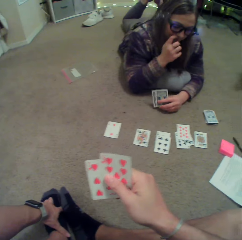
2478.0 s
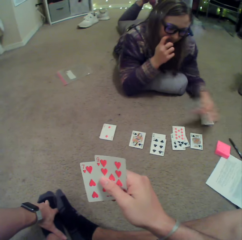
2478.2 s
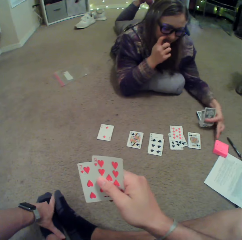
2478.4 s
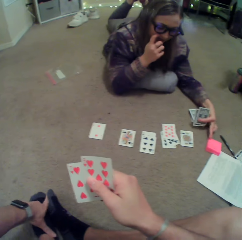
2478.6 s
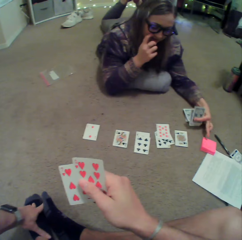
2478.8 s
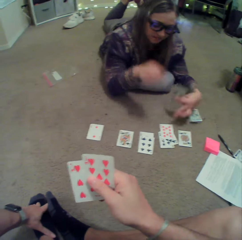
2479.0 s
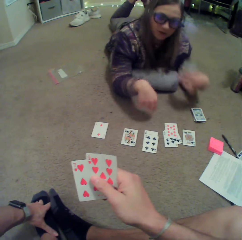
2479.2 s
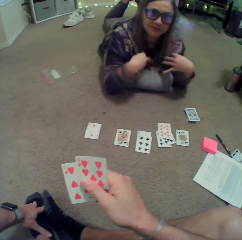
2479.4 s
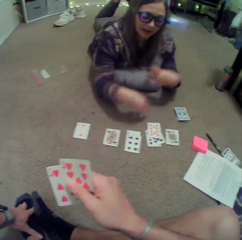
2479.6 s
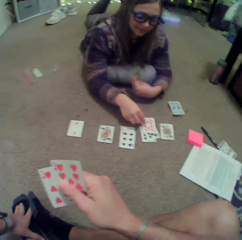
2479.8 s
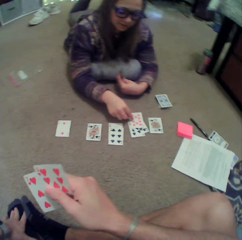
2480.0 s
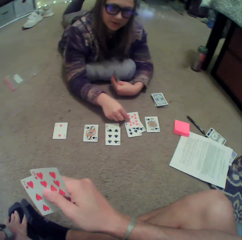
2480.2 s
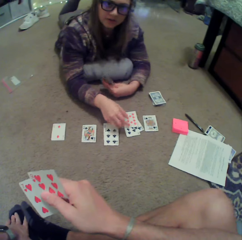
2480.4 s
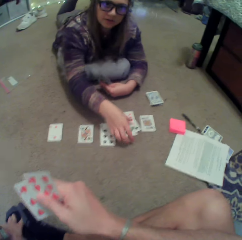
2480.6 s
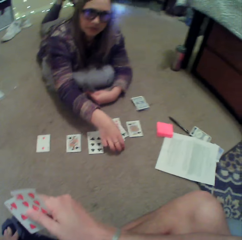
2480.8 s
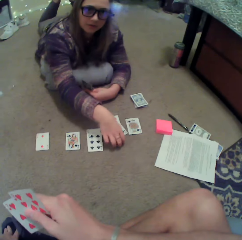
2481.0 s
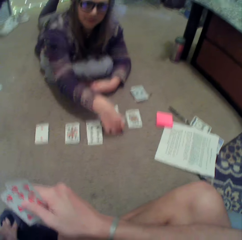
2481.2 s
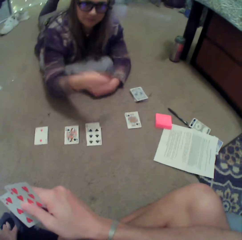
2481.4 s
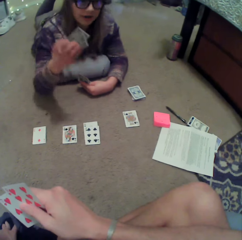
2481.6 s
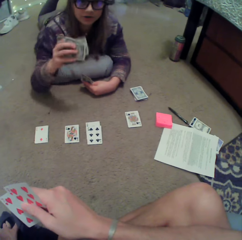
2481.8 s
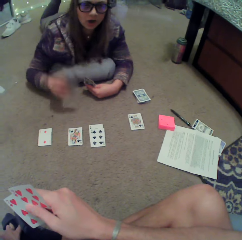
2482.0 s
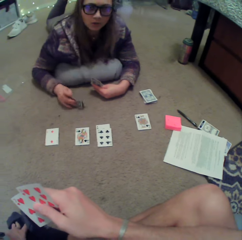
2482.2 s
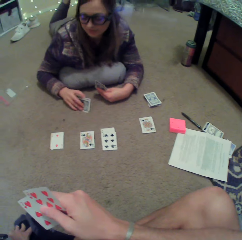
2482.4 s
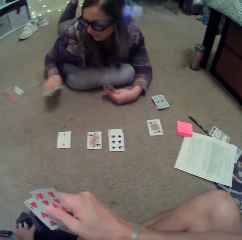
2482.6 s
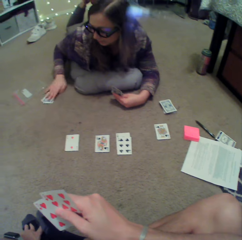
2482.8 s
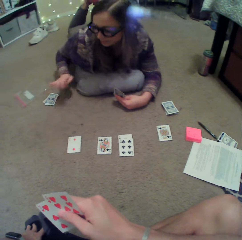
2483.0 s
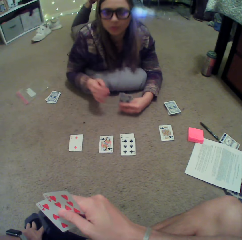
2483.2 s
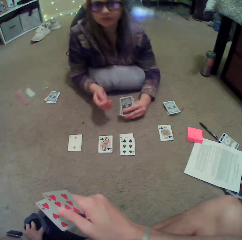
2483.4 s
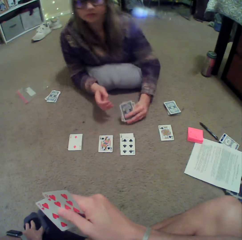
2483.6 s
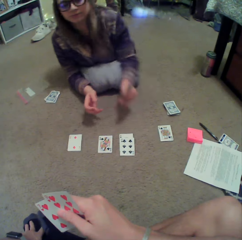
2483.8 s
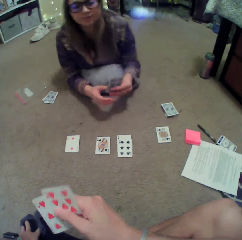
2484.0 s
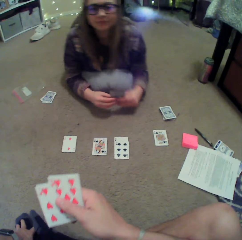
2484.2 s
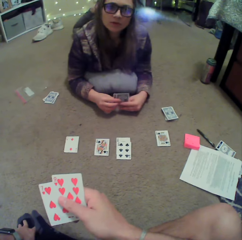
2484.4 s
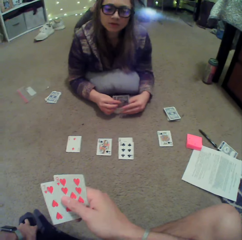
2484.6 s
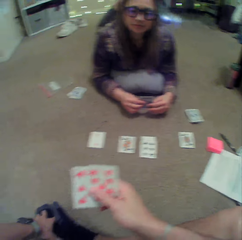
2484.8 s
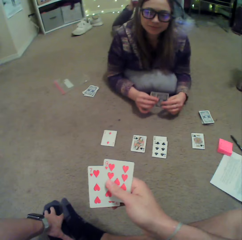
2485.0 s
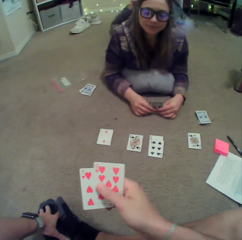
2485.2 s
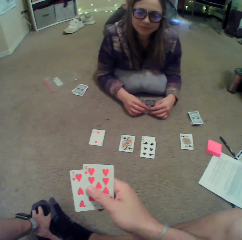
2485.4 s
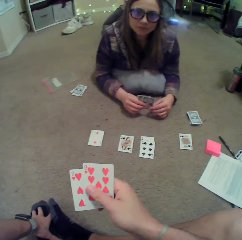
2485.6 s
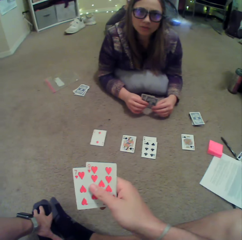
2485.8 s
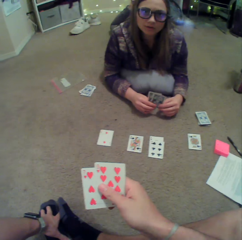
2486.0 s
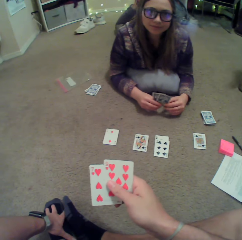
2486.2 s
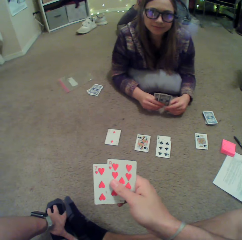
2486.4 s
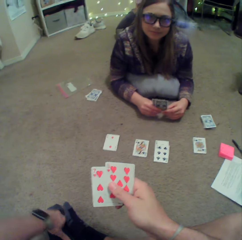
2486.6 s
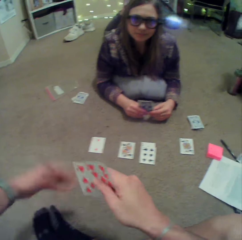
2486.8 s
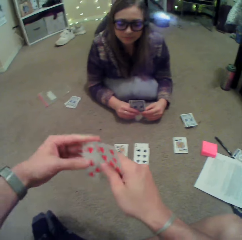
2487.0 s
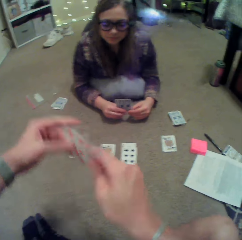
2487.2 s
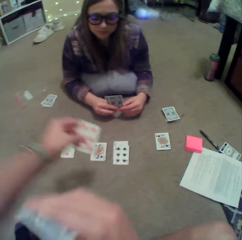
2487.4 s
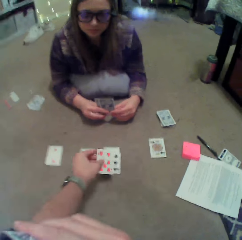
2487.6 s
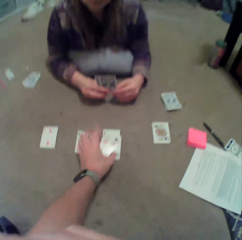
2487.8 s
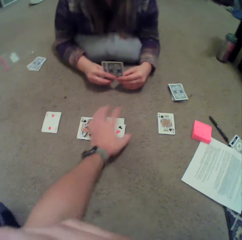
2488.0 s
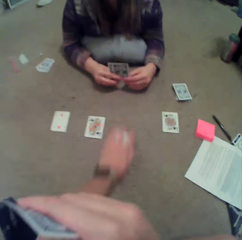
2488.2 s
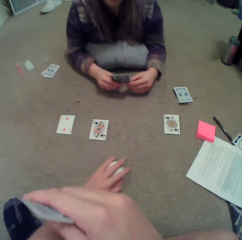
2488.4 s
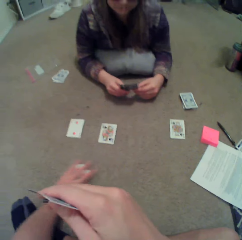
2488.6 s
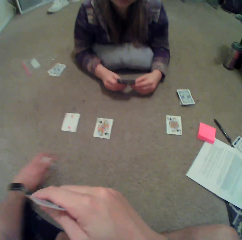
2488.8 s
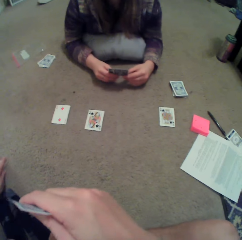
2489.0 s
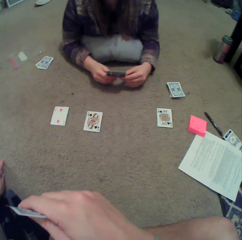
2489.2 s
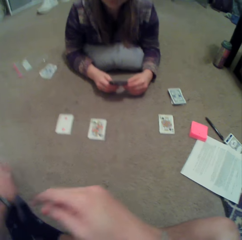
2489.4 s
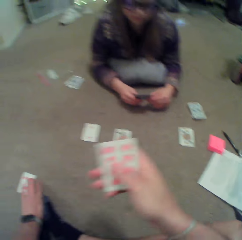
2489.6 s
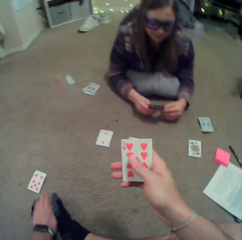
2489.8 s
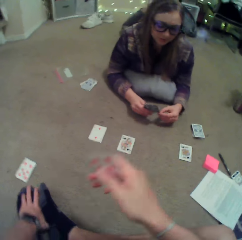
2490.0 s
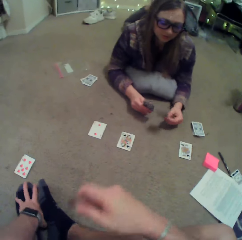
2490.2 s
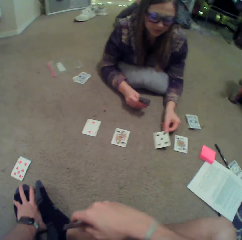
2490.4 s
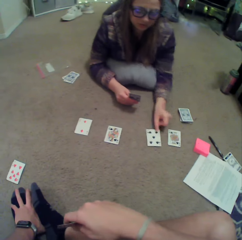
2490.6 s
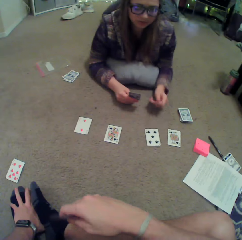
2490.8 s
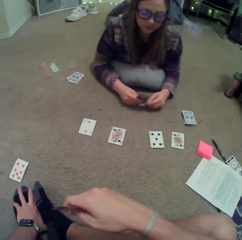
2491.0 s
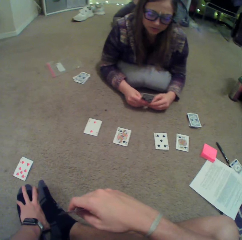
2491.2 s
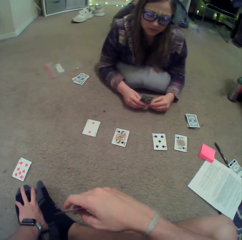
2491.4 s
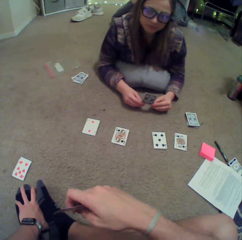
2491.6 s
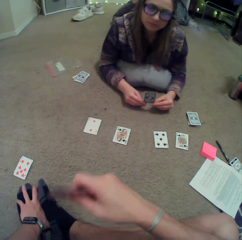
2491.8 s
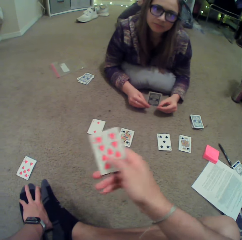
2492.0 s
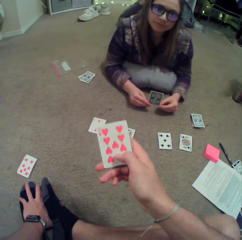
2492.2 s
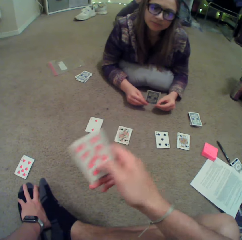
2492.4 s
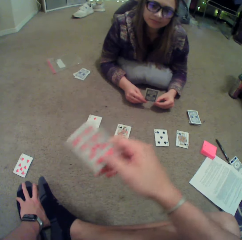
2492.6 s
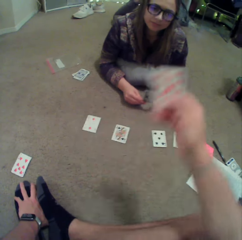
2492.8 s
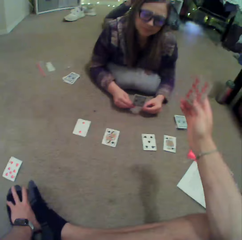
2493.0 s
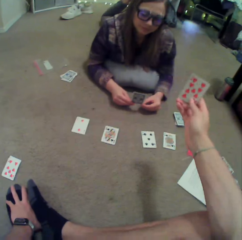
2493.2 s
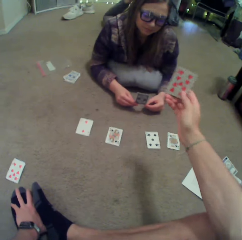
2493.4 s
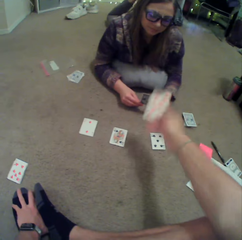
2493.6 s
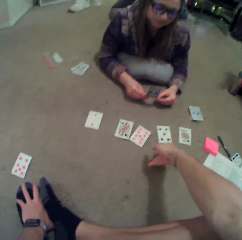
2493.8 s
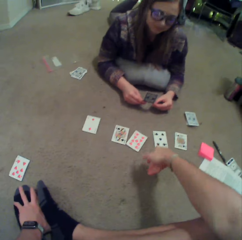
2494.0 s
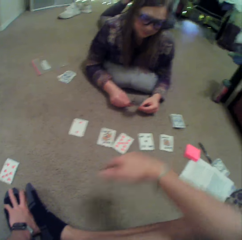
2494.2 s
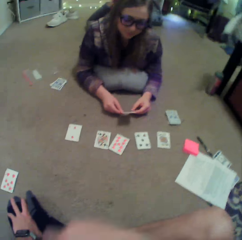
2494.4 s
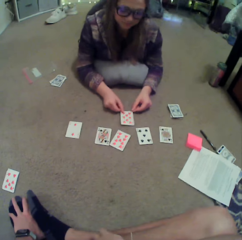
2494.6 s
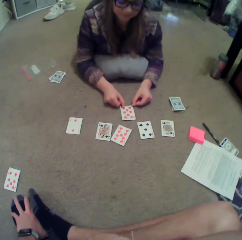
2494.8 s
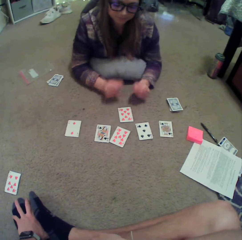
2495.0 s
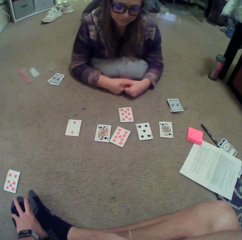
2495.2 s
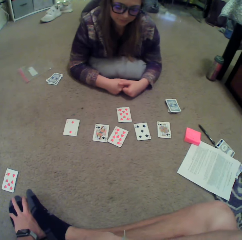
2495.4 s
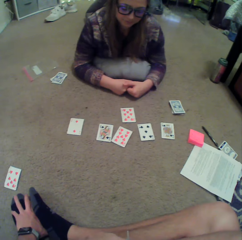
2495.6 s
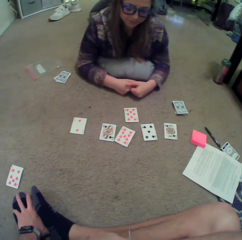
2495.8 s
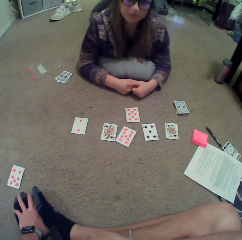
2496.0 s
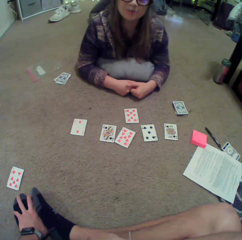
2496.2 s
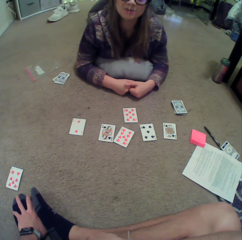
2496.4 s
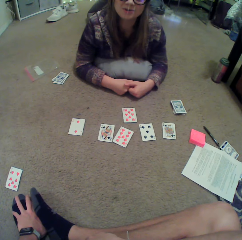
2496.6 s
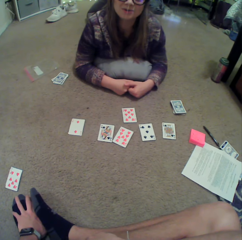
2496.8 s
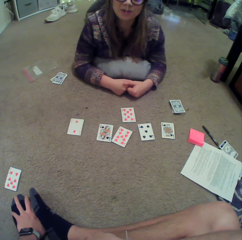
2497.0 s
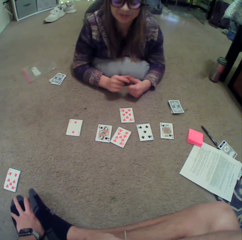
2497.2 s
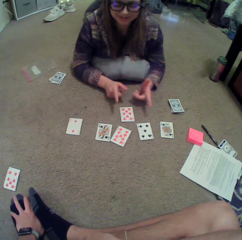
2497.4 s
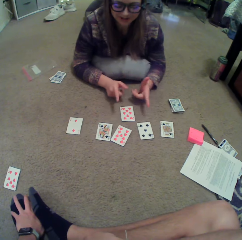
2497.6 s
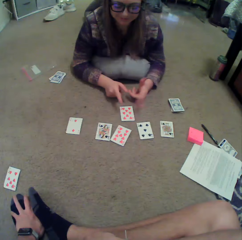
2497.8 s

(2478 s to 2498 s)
A lady touches the face, points at a book on the floor, and sways hands. The lady interacts with the camera wearer. The lady picks up a card on the floor and puts the card on the floor. The lady puts a card on the floor again. The lady converses with the camera wearer. The camera wearer puts a card on the floor. They move cards on the floor. The lady puts a card on the floor. The camera wearer lifts a card. They put the card on the floor. The lady puts a card on the floor. The lady converses with the camera wearer.

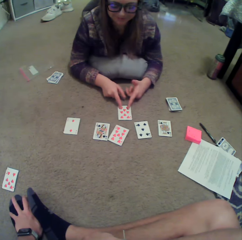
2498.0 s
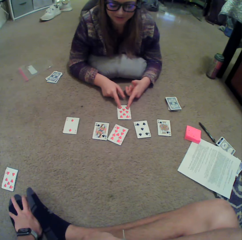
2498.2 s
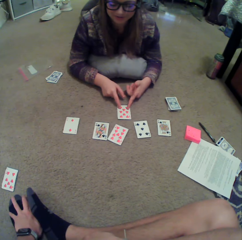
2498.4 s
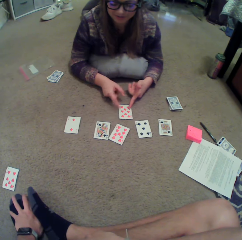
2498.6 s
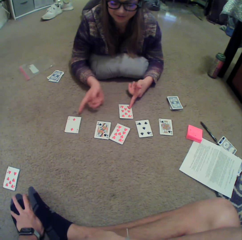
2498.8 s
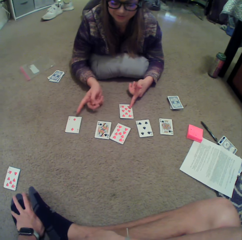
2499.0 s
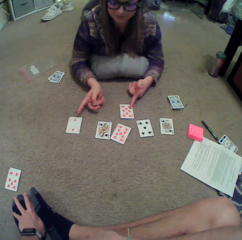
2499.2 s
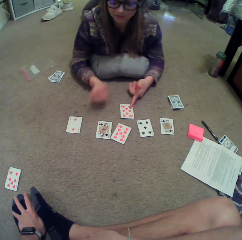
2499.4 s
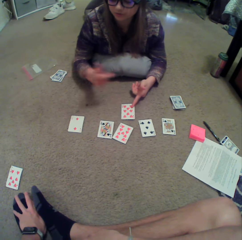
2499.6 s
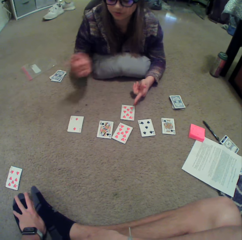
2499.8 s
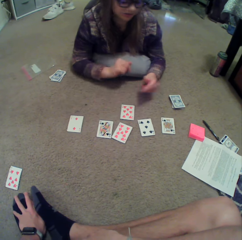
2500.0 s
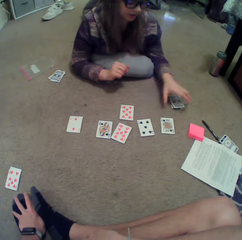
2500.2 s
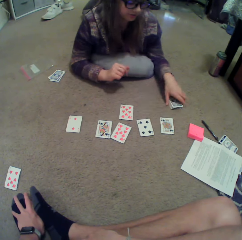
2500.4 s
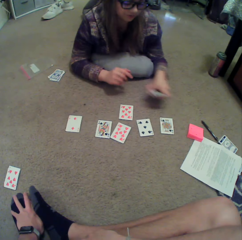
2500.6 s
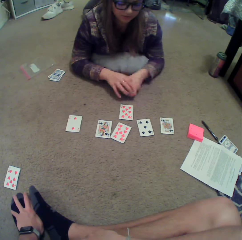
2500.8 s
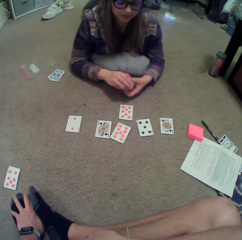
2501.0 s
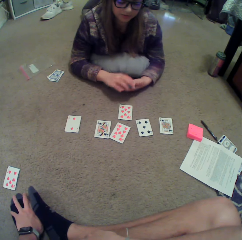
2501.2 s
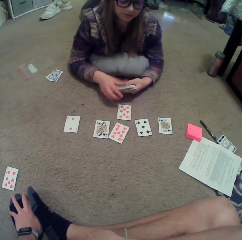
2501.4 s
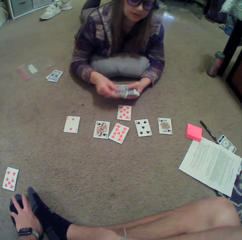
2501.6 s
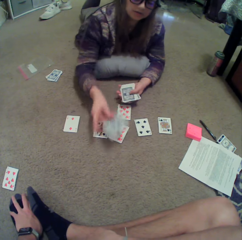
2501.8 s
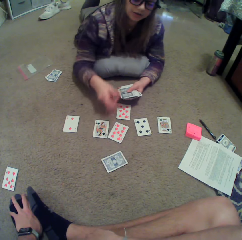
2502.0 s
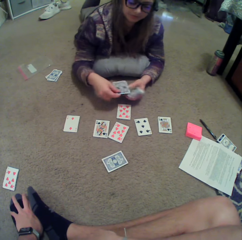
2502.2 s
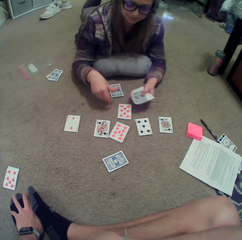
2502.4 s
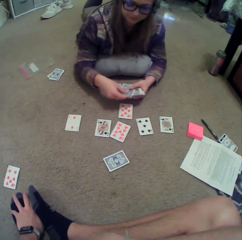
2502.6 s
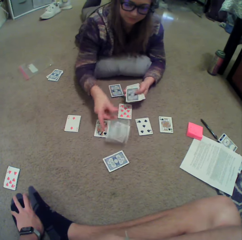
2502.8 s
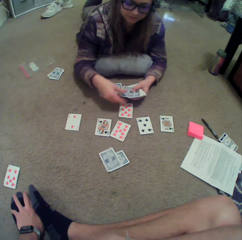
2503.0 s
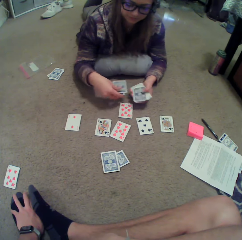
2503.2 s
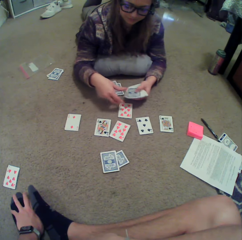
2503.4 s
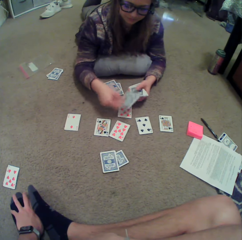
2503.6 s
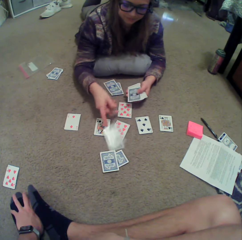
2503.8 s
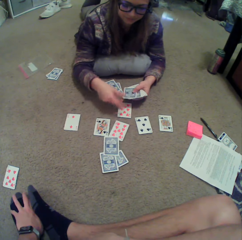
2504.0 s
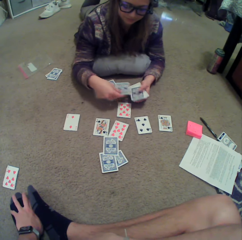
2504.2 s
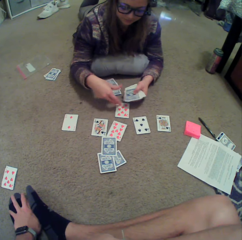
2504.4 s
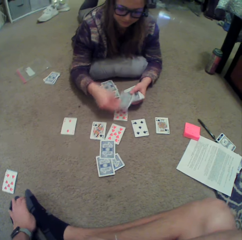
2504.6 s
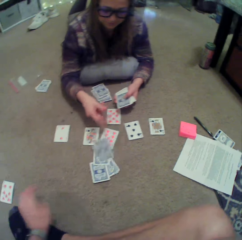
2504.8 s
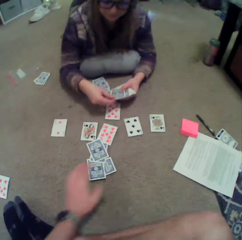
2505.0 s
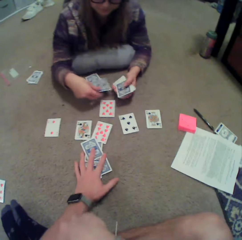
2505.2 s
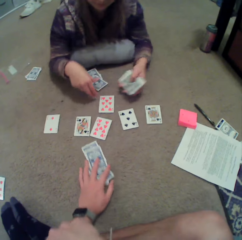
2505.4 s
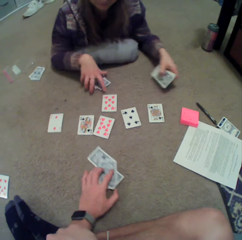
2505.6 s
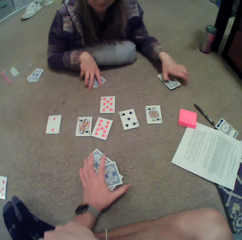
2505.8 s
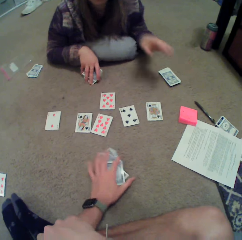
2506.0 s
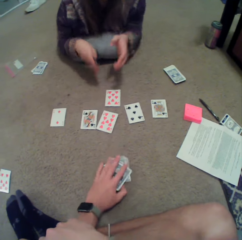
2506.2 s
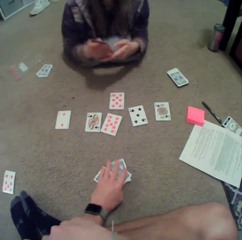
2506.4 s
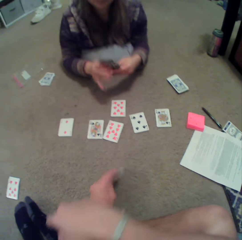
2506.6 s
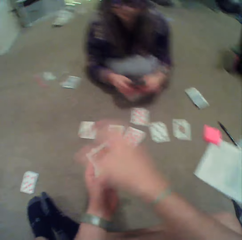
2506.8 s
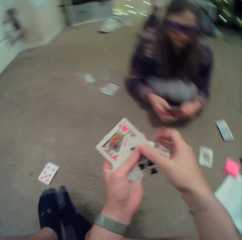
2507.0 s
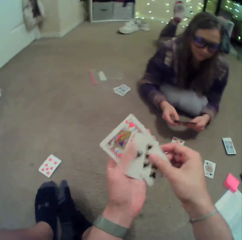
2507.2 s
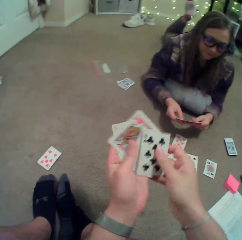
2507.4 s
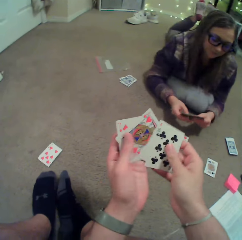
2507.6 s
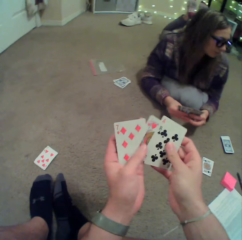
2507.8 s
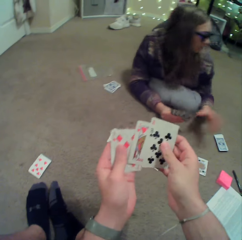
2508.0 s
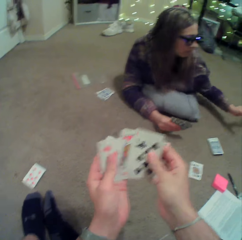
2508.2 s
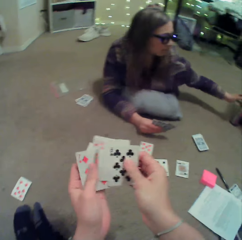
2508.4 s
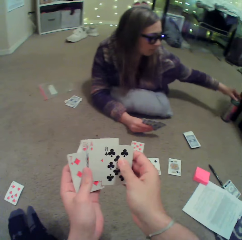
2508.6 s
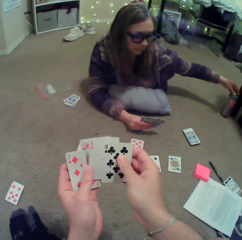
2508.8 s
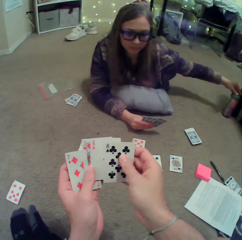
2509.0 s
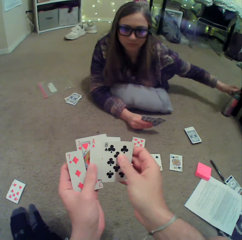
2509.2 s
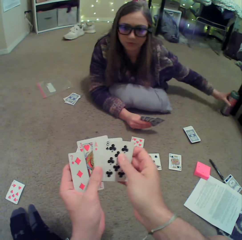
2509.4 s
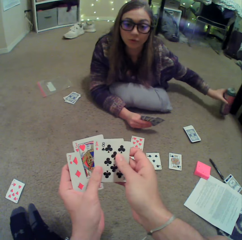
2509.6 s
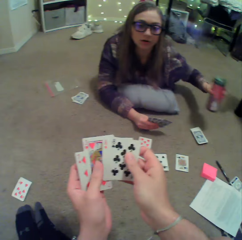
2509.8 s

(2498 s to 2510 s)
A lady points on cards and sways hands. The lady picks up cards on the floor, separates the cards, and puts the cards on the floor. The camera wearer picks up cards on the floor. The lady puts cards on the floor and picks up cards on the floor. The camera wearer arranges cards. They check the cards. The lady picks up a bottle of water on the floor.
